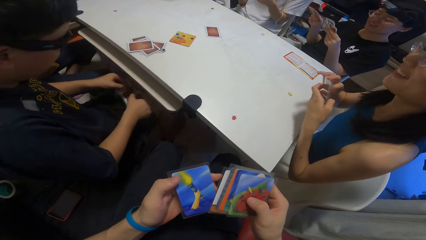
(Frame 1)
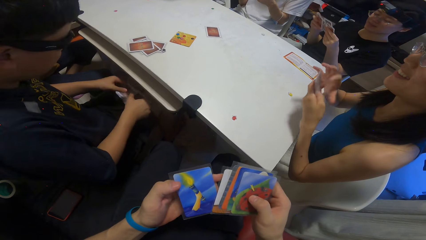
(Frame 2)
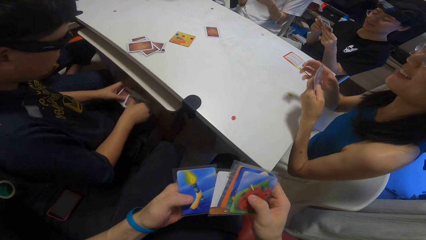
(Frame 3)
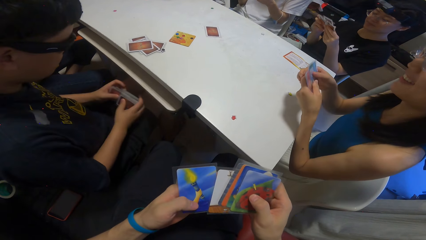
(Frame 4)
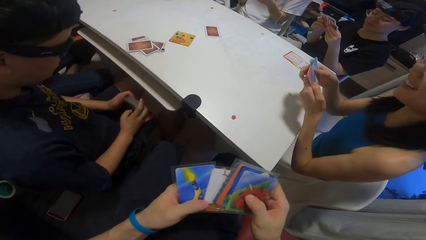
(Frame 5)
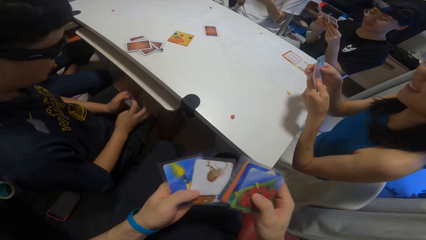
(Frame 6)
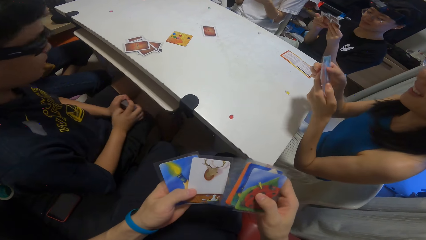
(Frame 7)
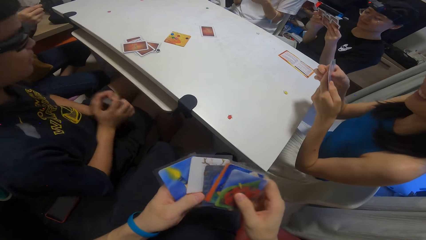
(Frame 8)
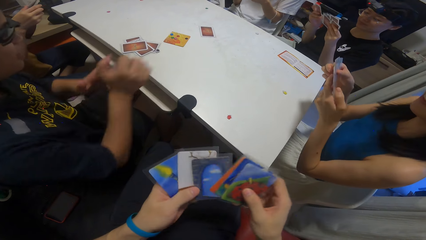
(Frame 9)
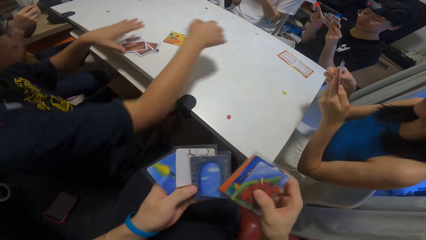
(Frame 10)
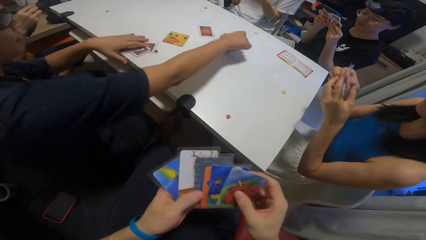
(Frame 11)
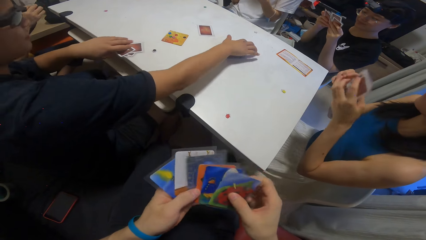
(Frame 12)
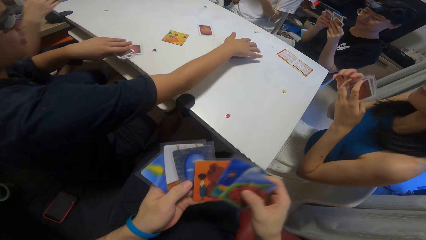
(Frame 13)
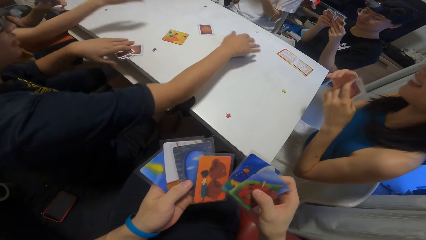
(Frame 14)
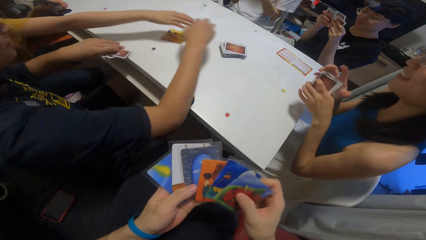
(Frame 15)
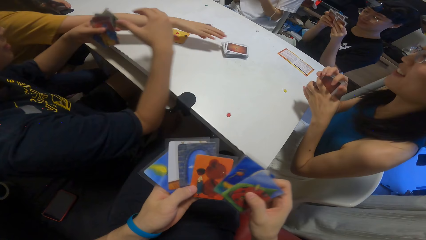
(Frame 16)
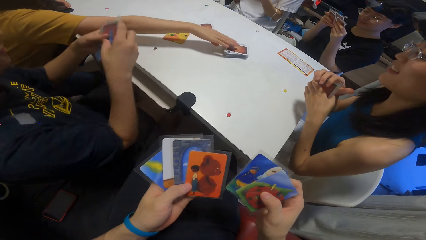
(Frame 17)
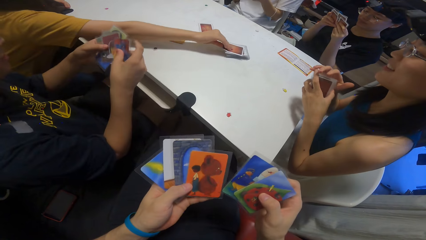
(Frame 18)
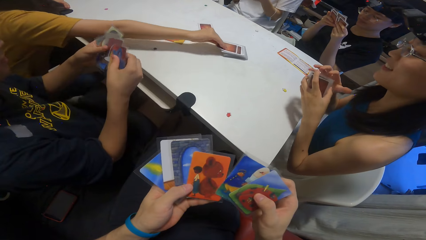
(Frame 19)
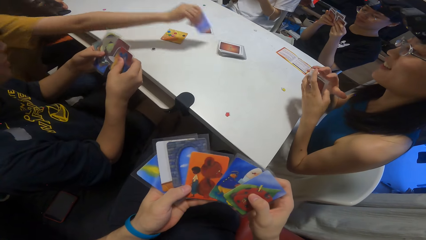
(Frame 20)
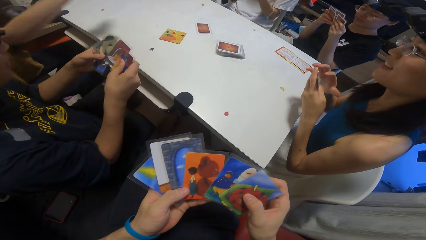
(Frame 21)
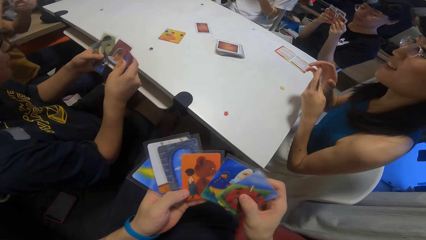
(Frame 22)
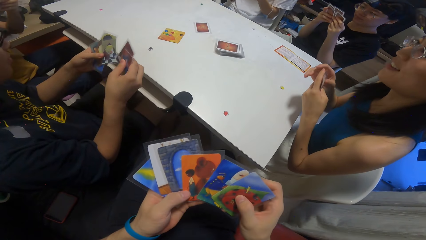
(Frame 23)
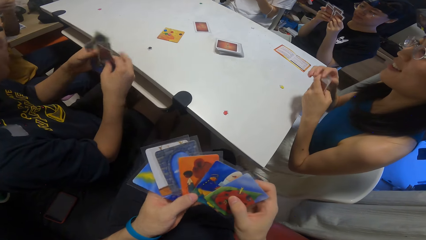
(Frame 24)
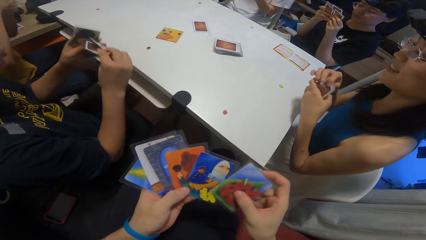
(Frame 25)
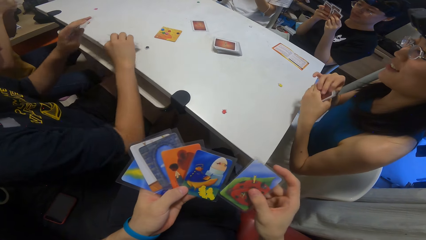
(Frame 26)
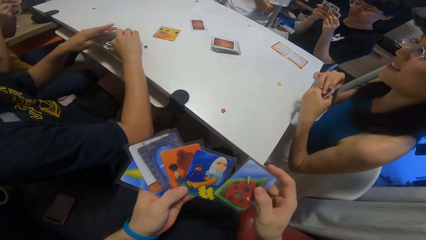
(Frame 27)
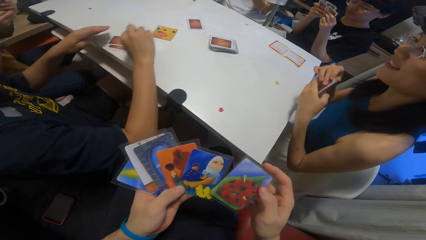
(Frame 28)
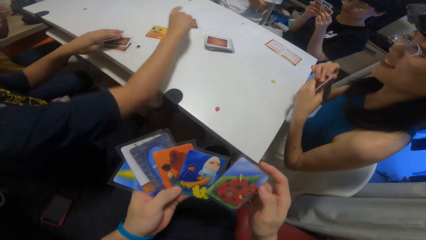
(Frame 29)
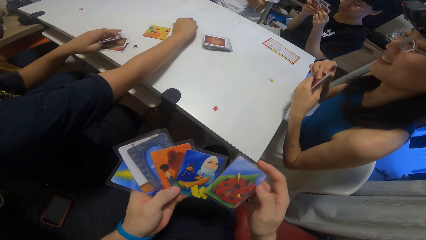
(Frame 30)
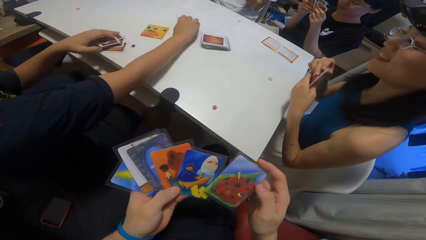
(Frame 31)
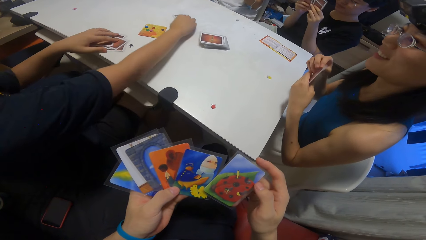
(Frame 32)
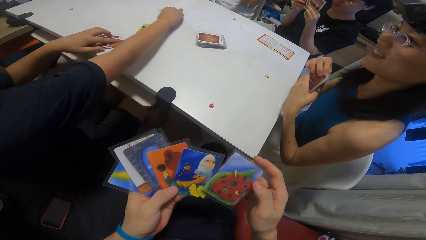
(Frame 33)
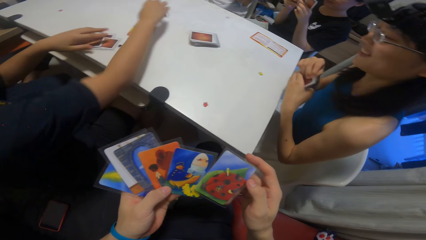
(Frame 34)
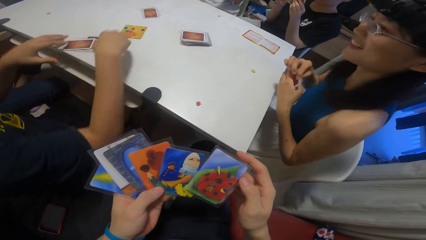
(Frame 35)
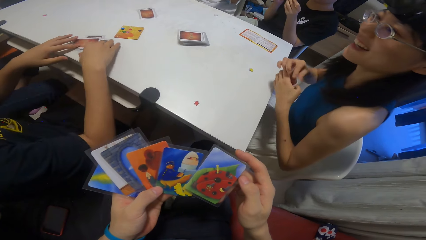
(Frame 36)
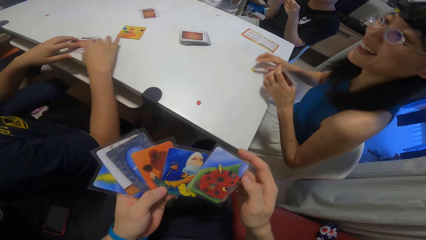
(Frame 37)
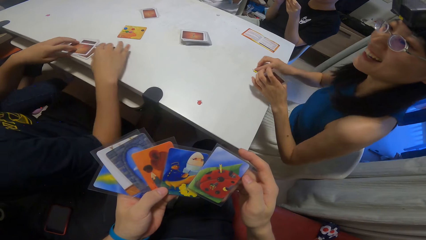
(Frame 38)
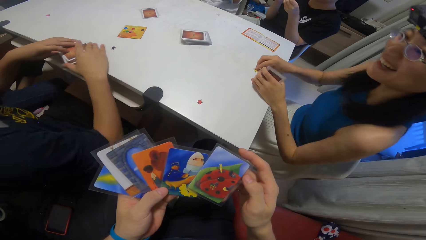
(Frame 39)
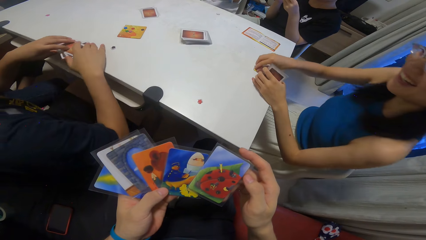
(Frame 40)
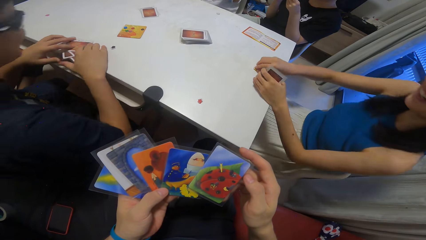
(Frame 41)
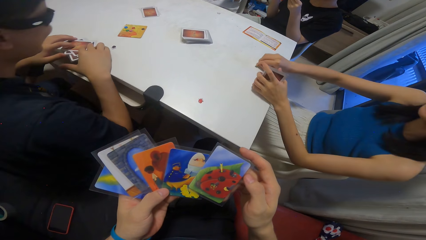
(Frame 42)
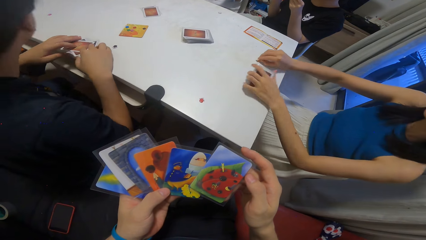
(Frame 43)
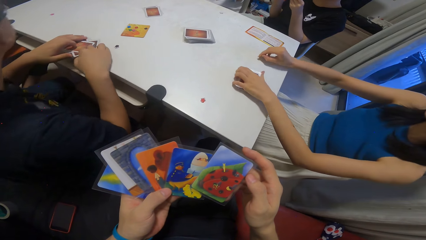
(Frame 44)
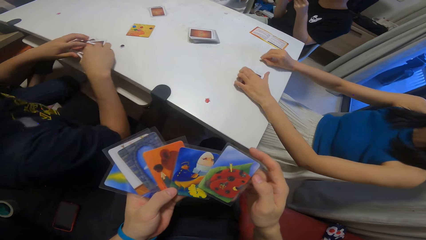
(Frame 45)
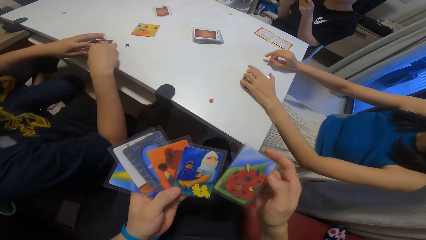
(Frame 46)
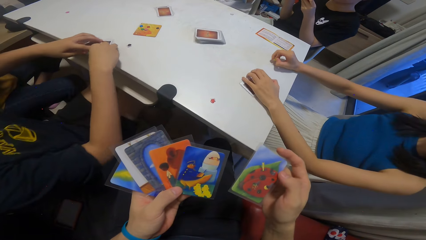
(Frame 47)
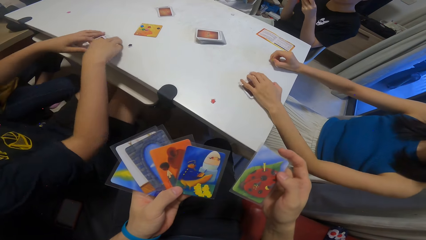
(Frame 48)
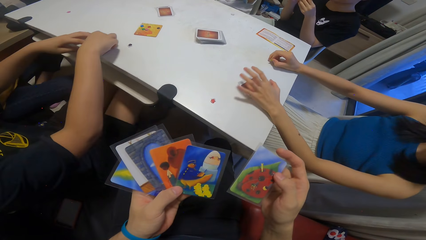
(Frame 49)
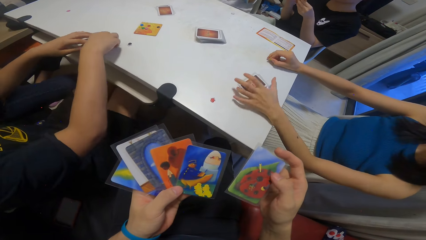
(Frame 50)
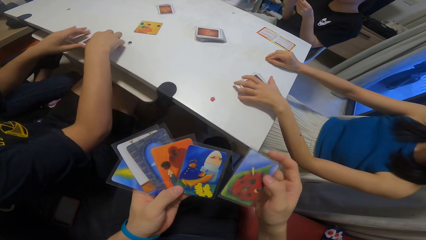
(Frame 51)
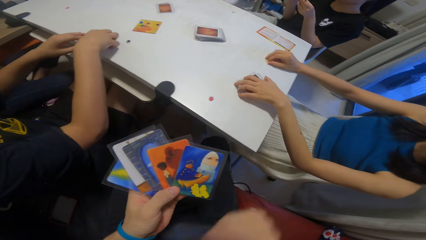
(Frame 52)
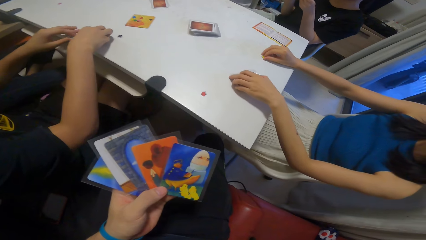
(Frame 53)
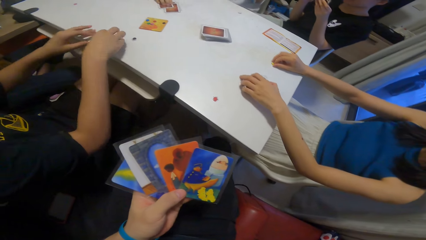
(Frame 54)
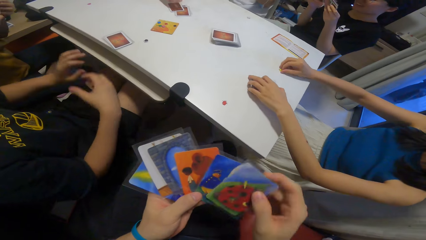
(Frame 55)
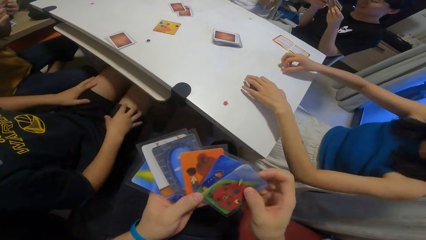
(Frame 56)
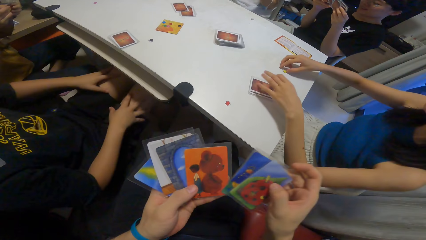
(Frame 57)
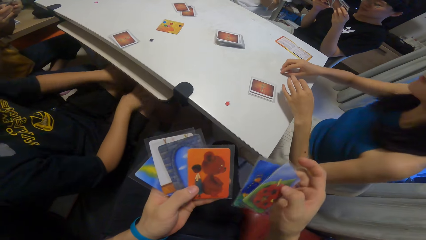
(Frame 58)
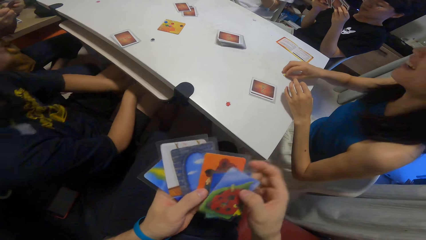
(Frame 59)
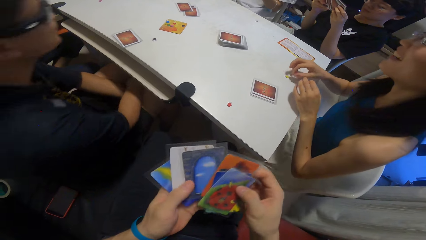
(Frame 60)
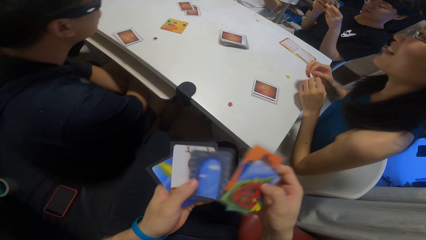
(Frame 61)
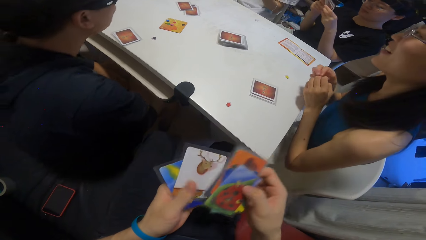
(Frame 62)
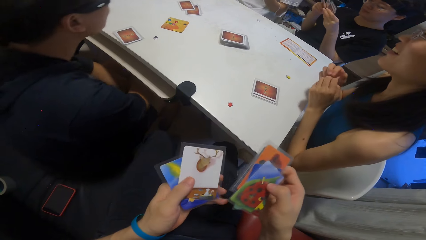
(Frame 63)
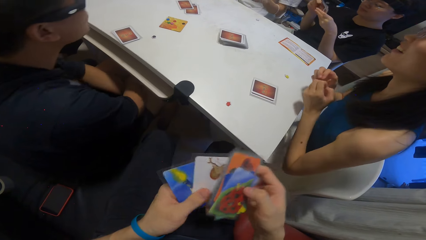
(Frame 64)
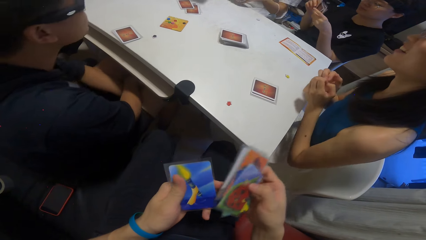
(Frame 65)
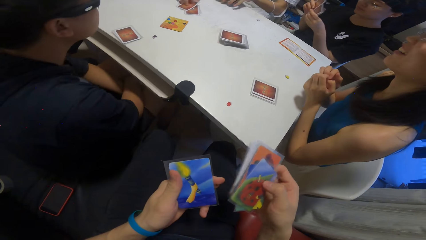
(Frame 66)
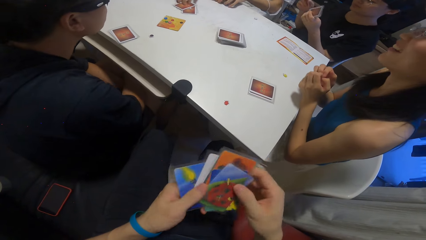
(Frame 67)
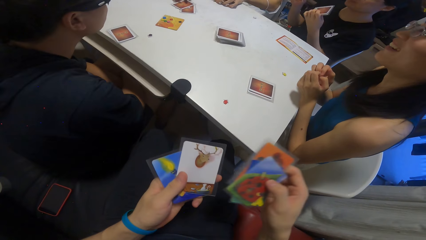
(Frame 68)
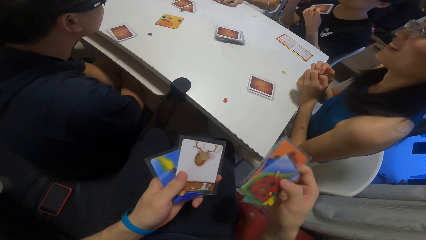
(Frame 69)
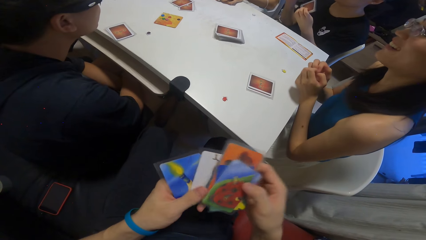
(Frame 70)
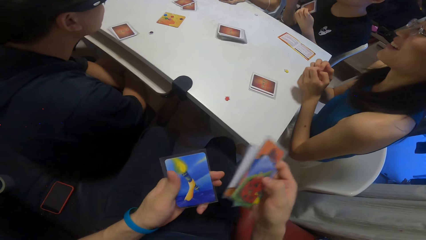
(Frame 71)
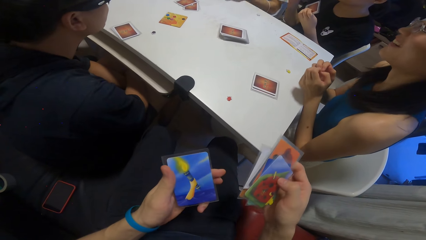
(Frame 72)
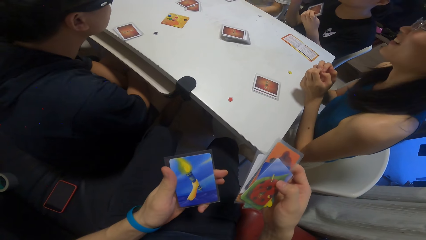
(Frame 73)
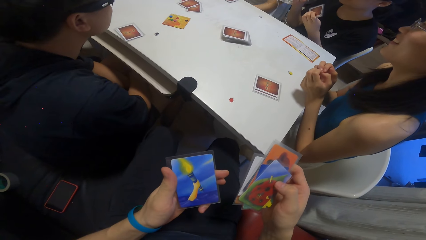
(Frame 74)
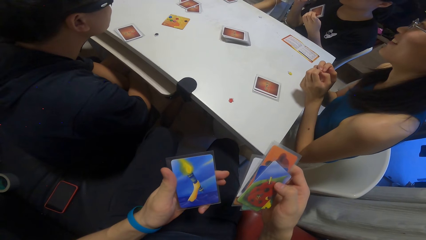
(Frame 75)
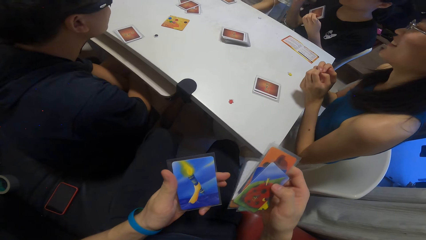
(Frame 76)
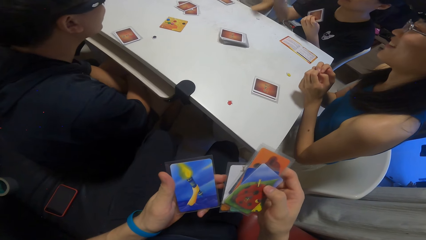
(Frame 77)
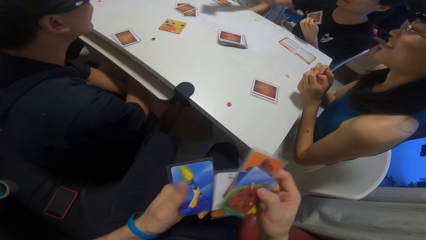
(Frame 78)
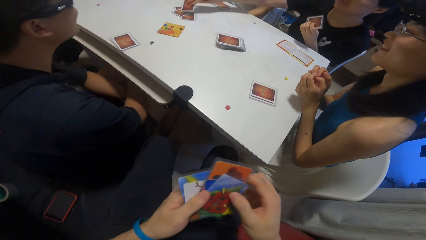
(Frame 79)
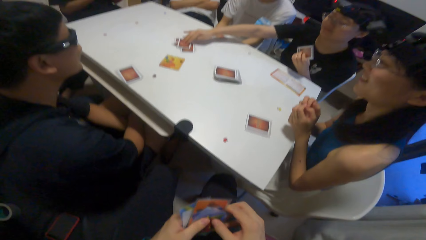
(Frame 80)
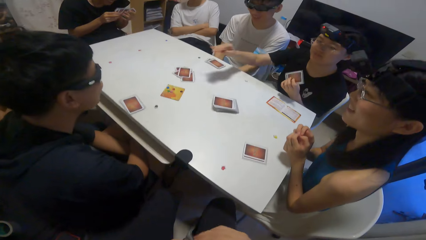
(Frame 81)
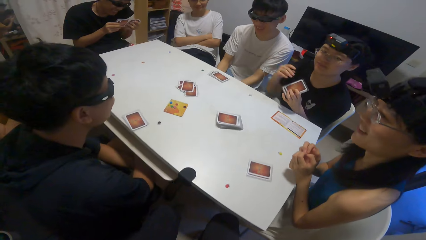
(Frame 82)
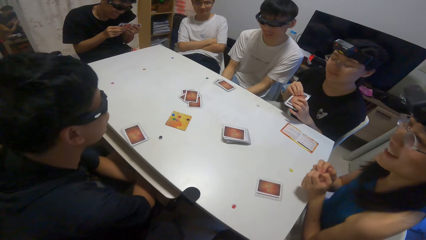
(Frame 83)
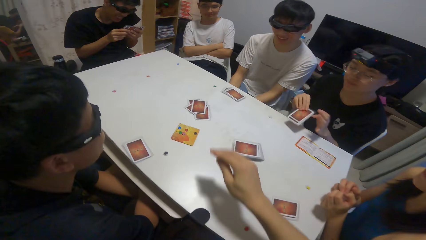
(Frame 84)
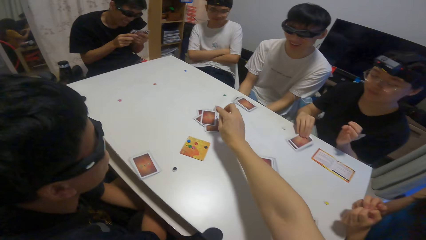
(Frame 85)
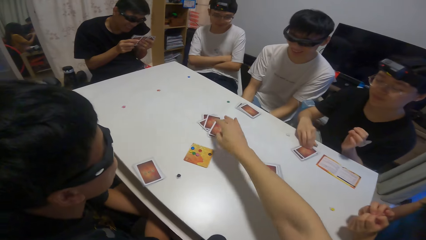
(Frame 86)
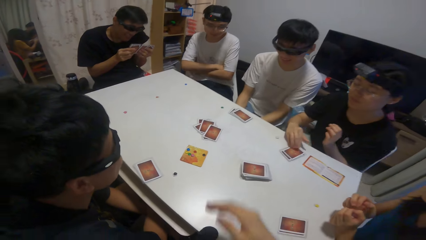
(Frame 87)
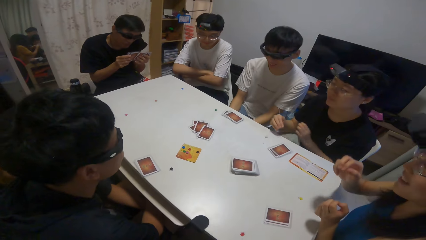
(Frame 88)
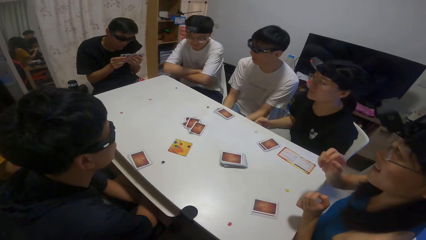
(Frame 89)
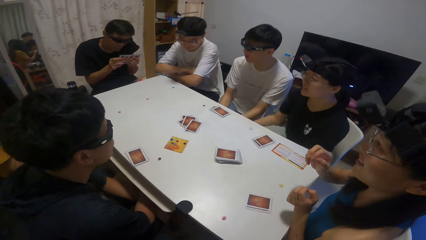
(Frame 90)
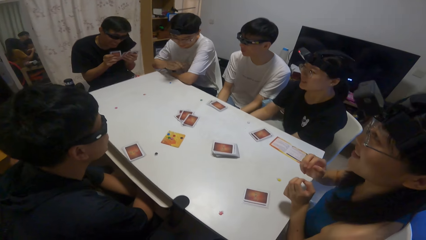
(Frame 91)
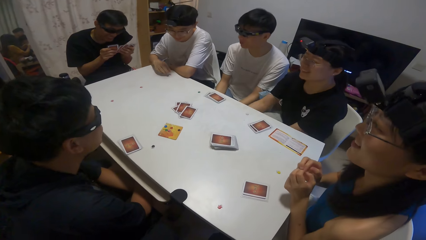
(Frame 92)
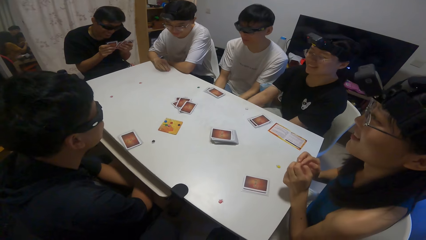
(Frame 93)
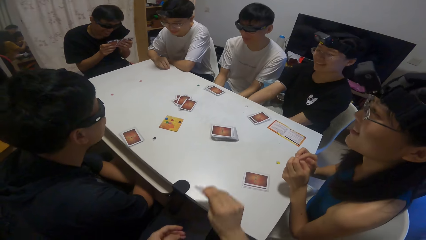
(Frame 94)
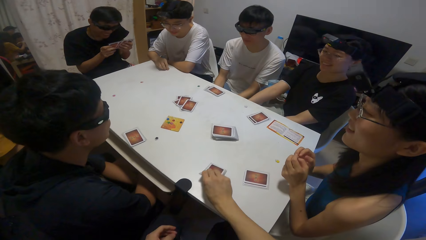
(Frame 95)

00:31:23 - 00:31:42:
The boy drops some cards on the table. A person moves cards on the table. A girl picks up a card on the table with her right hand. The boy drops some cards on the table. He moves some cards on the table with his right hand. Another girl drops some cards on the table. The camera wearer shuffles the cards with both hands. A third girl drops a card on the table. The camera wearer drops a card on the table.
